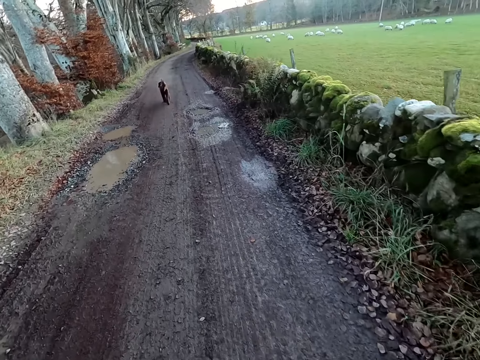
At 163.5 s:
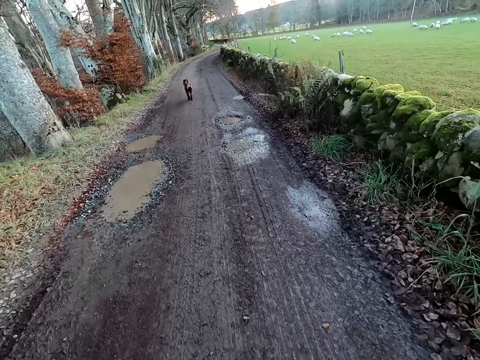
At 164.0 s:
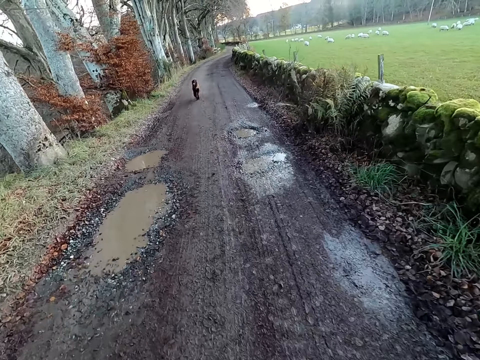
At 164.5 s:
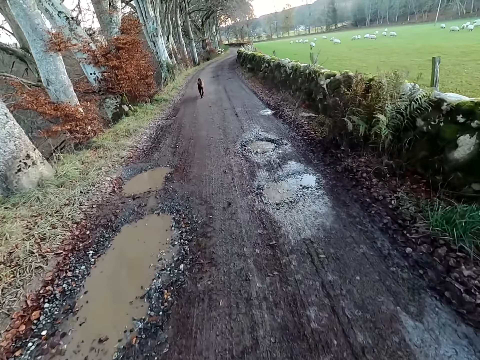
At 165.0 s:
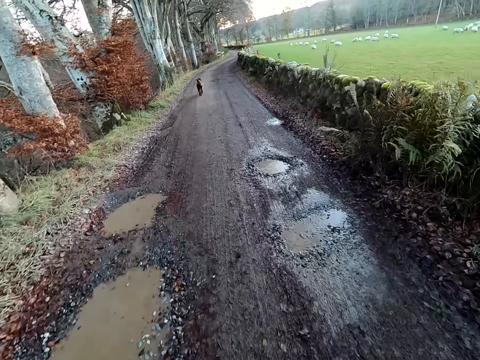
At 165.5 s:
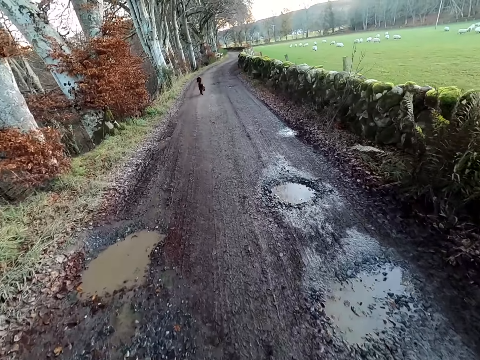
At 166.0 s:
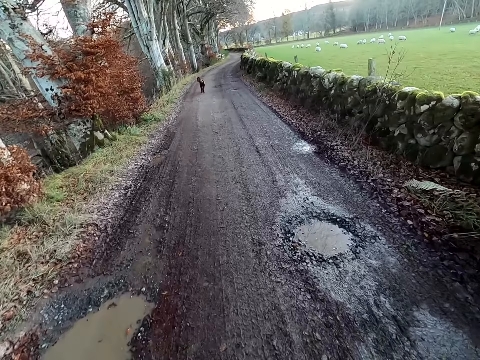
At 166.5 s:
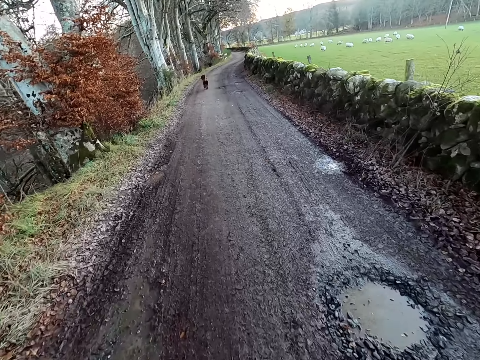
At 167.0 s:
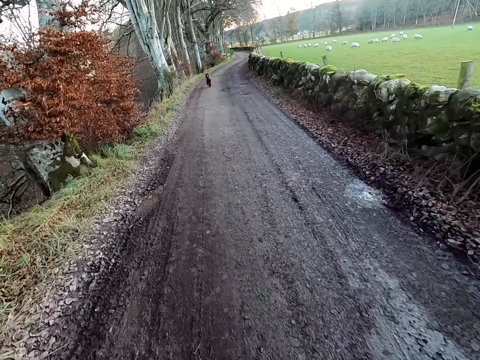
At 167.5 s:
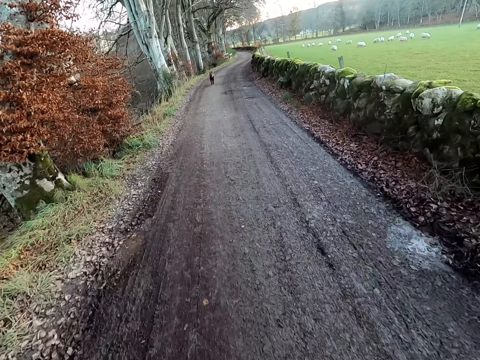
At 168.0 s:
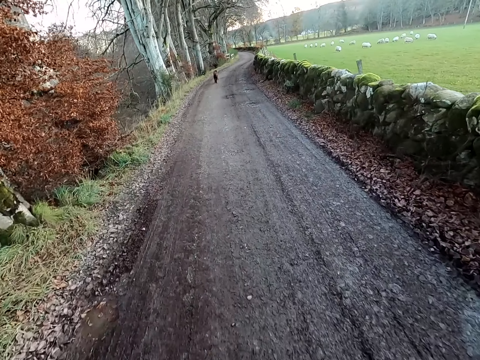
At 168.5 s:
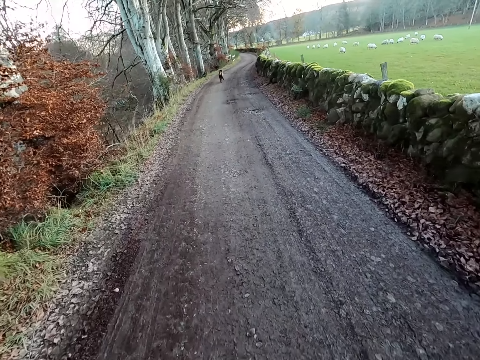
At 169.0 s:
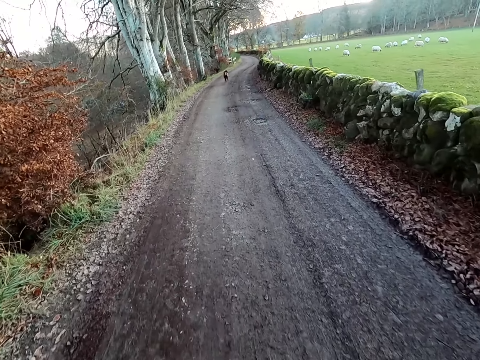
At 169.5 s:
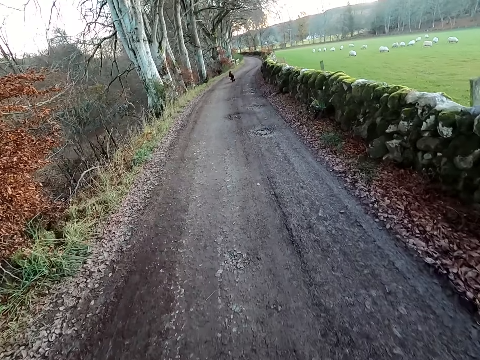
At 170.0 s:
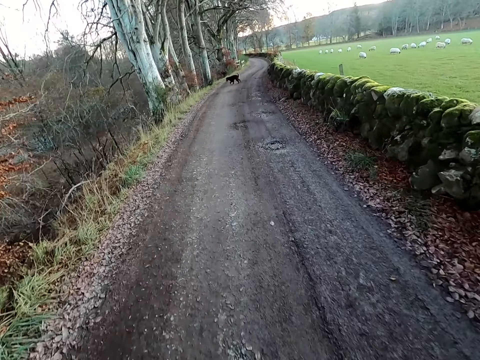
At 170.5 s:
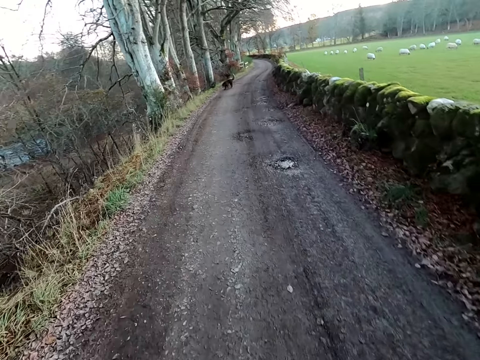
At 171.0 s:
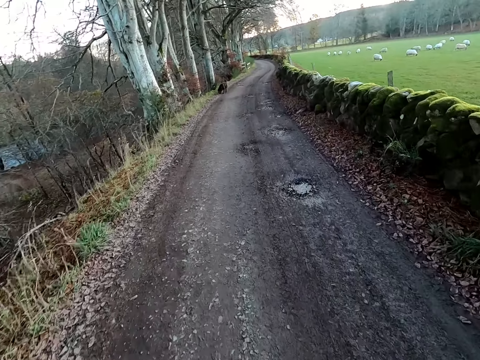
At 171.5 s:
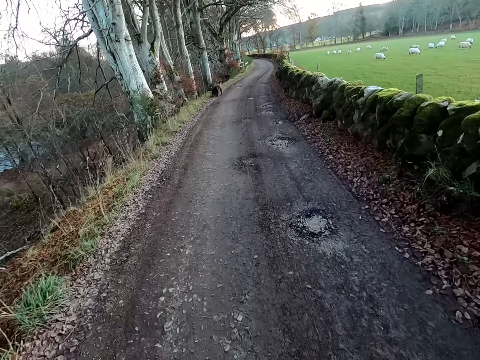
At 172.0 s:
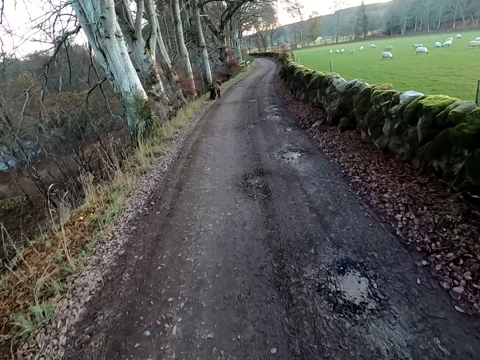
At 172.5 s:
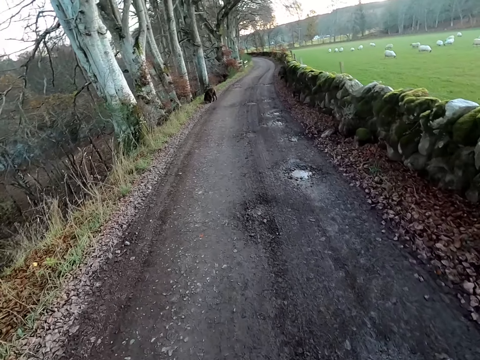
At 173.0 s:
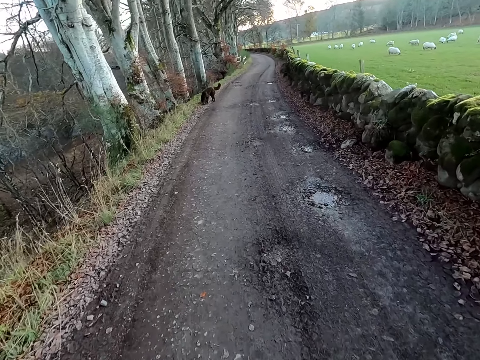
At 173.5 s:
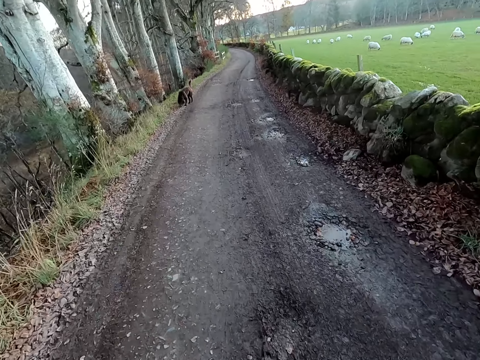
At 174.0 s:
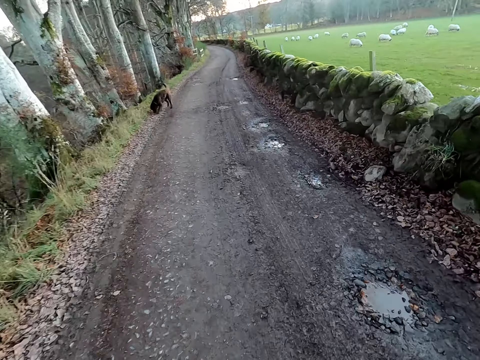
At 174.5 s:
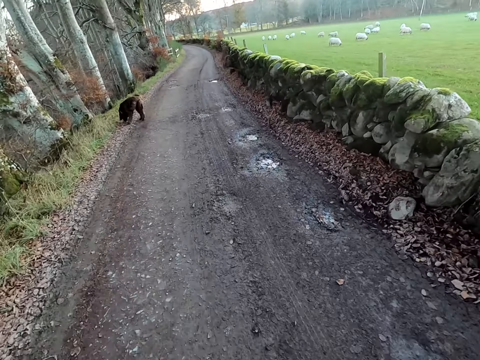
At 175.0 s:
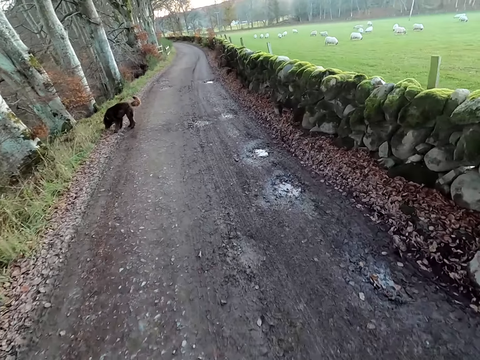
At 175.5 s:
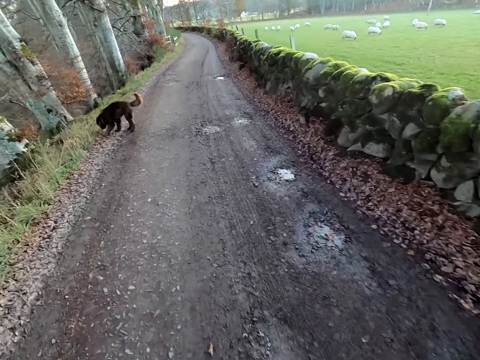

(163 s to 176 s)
The dog sniffs a plant by the road.

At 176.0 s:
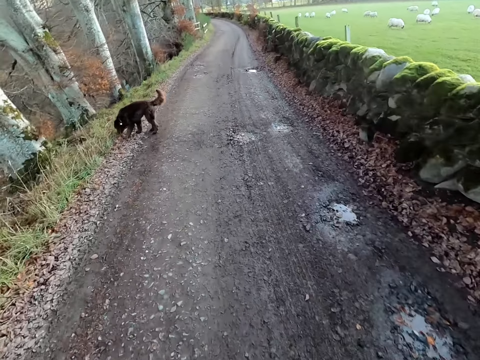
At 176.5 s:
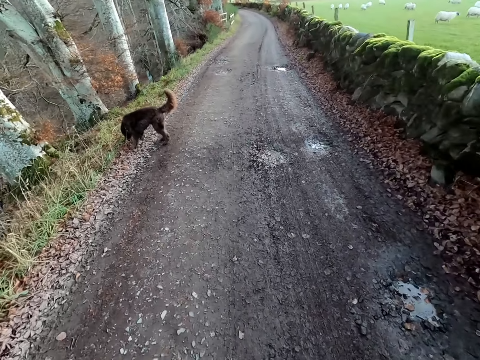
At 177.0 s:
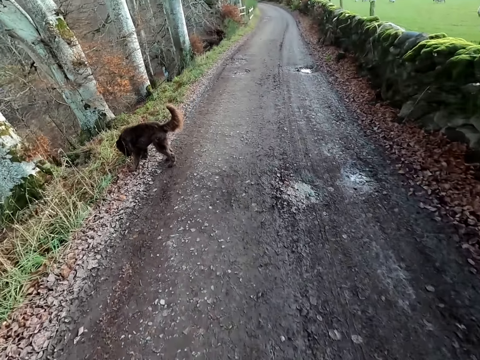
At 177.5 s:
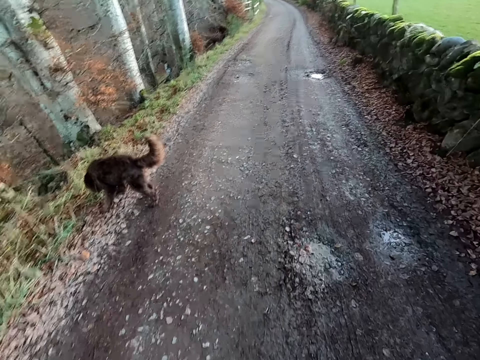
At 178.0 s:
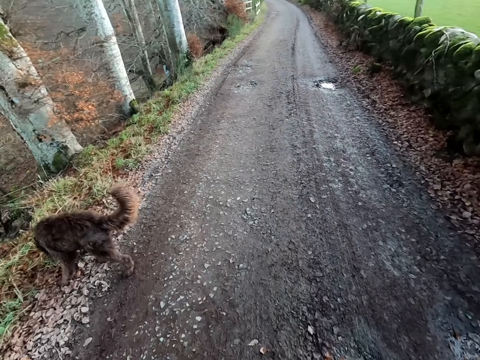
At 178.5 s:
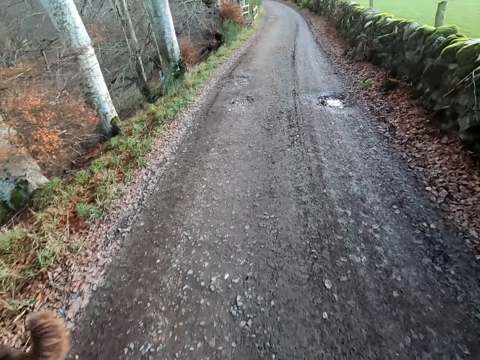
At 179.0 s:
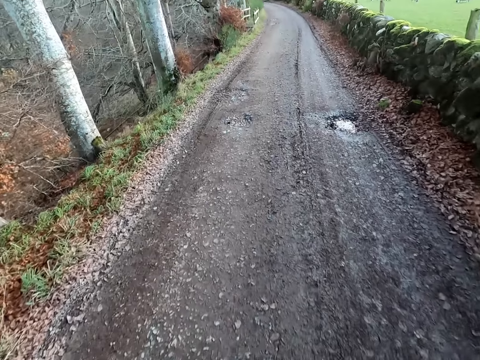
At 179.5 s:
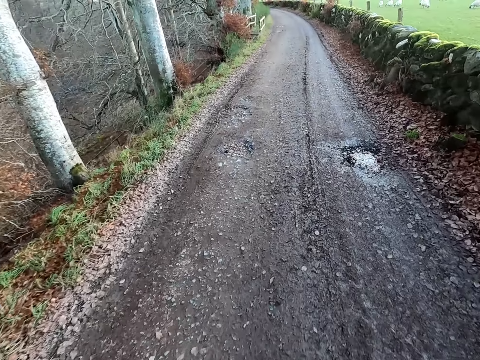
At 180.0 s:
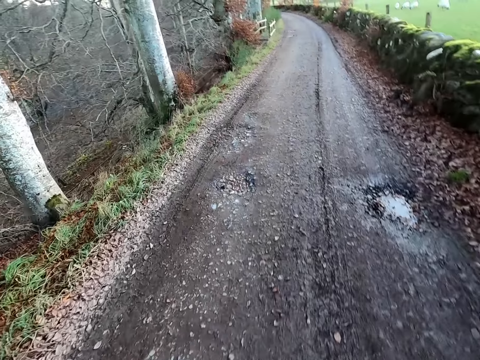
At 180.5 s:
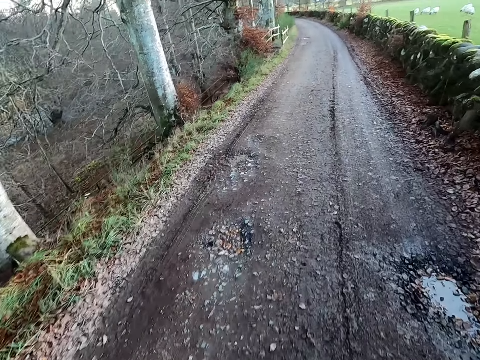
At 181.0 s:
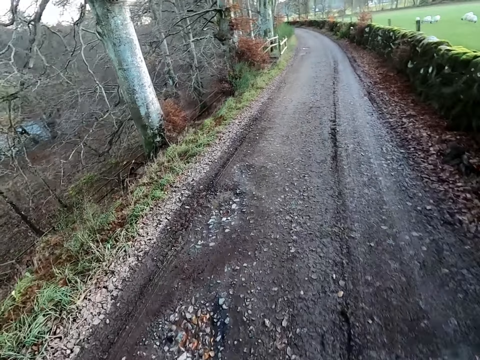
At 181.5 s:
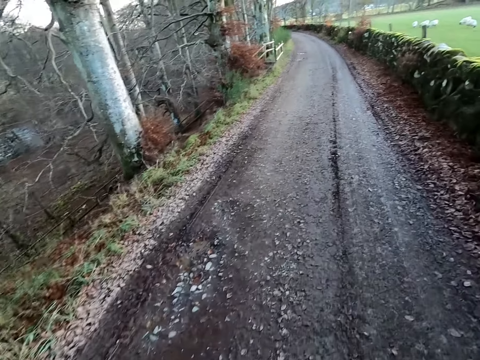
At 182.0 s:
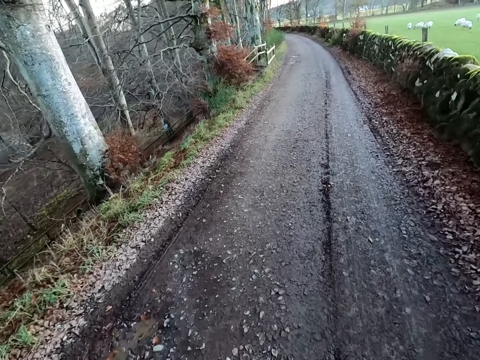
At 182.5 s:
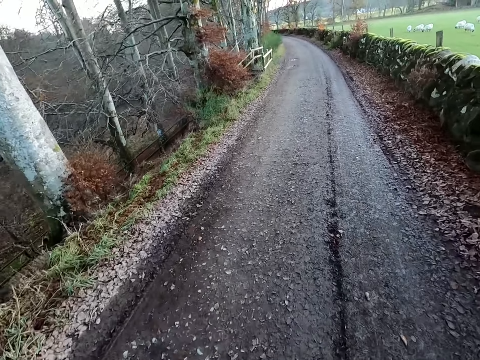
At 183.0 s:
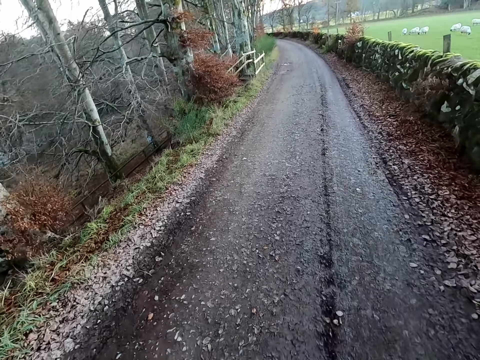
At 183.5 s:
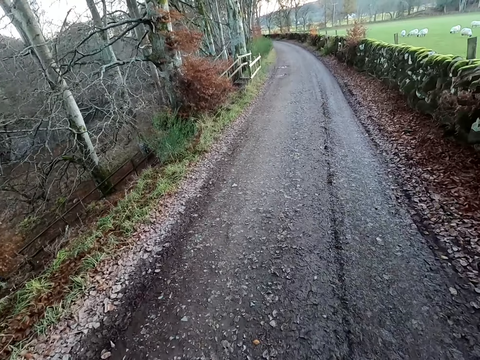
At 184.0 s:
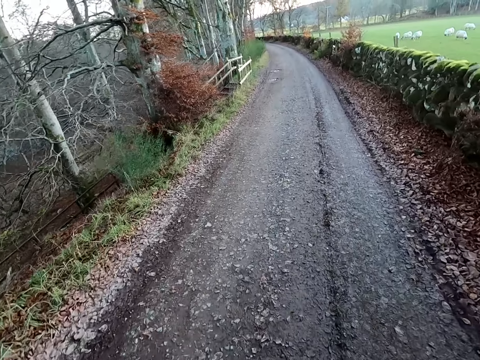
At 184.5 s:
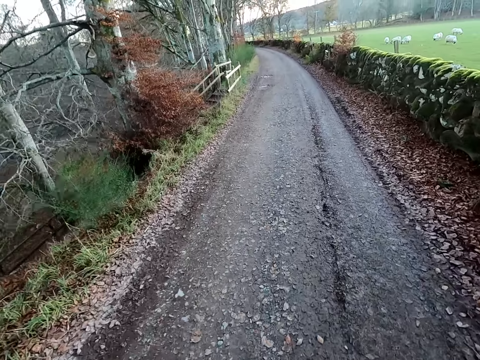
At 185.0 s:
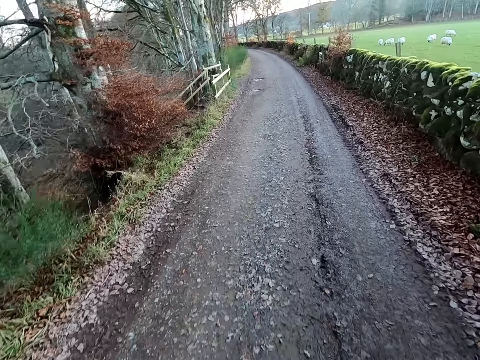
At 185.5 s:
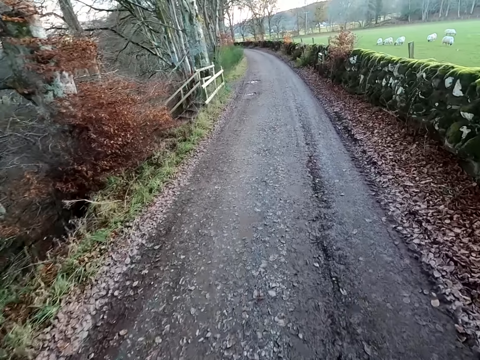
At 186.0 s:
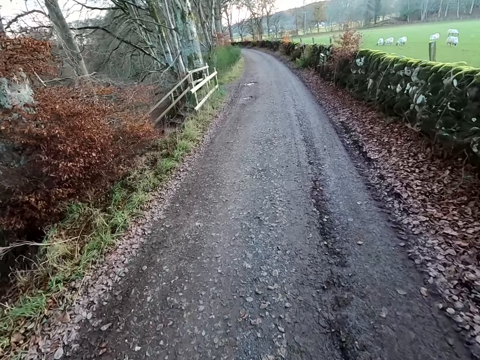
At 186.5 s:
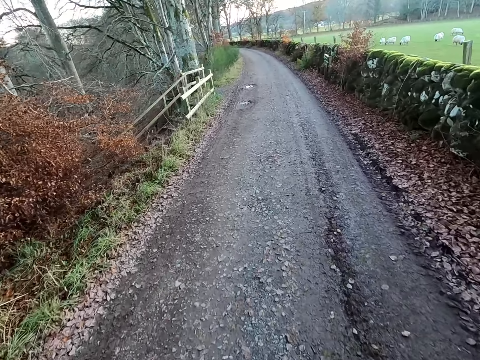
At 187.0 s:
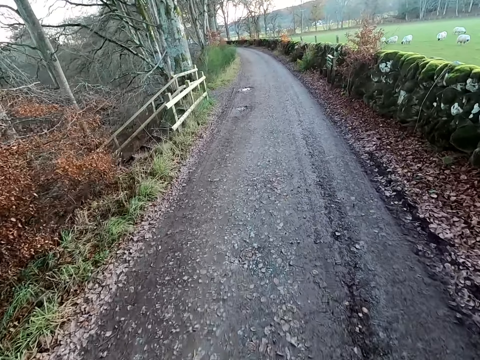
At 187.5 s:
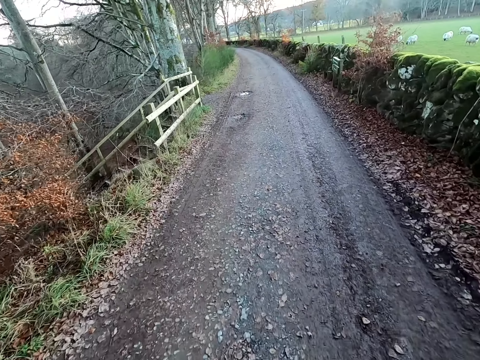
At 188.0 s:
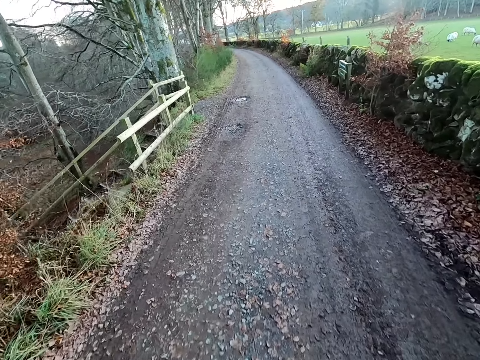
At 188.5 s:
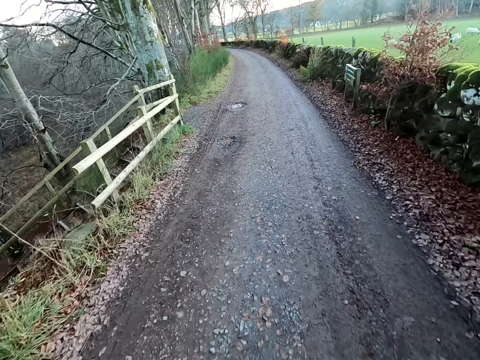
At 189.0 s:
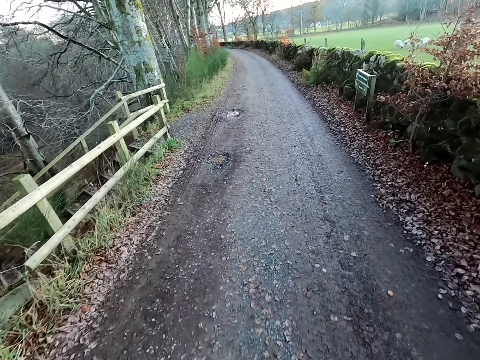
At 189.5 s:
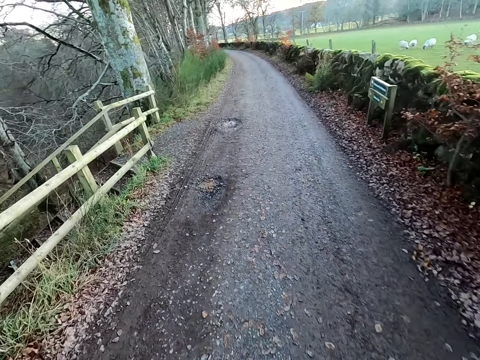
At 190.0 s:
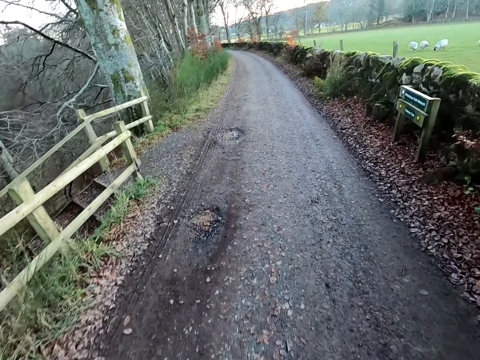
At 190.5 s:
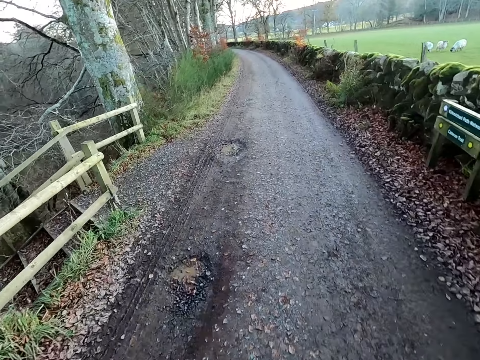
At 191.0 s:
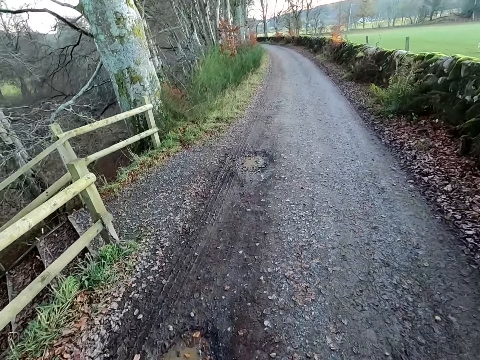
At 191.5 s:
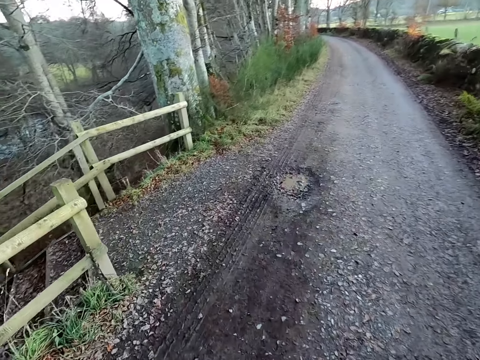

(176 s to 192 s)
The camera wearer jogs past the dog on the road.
